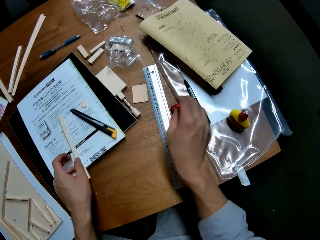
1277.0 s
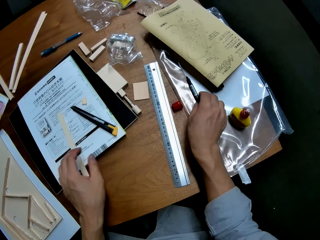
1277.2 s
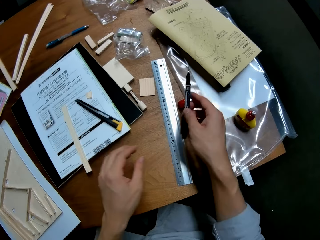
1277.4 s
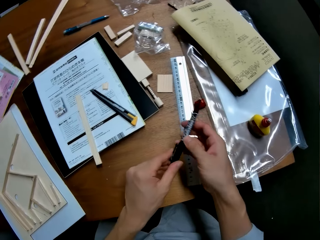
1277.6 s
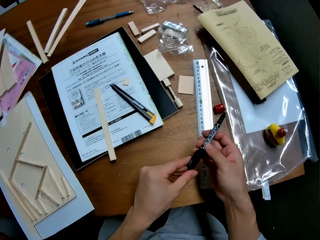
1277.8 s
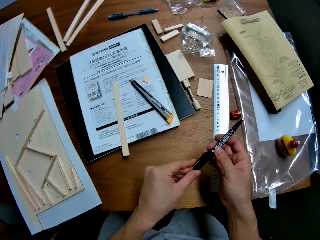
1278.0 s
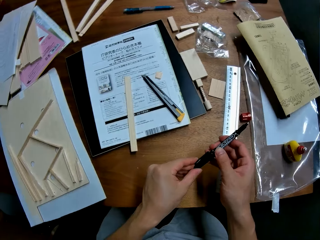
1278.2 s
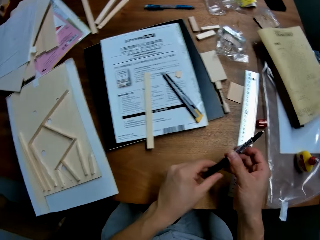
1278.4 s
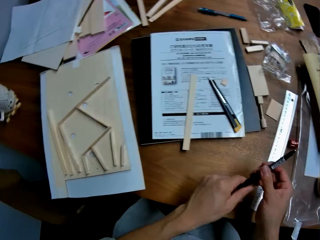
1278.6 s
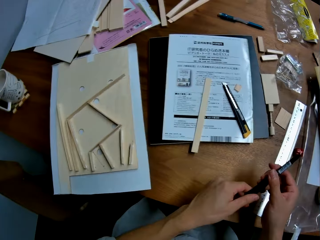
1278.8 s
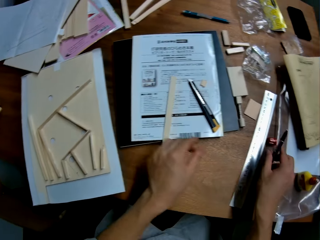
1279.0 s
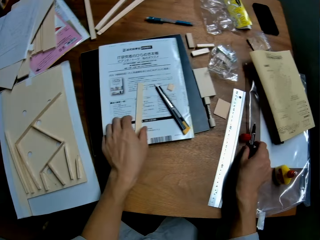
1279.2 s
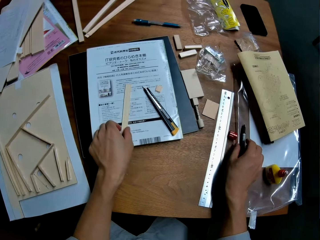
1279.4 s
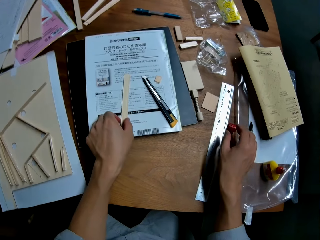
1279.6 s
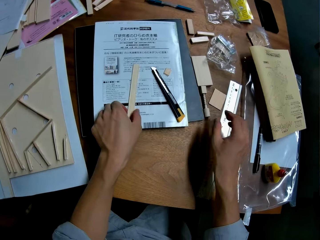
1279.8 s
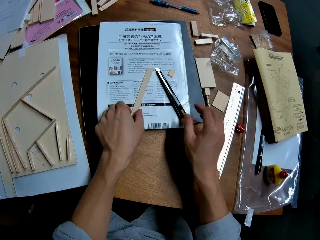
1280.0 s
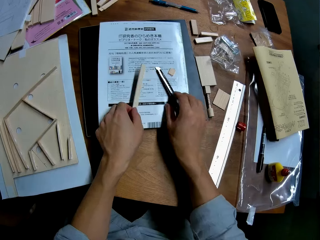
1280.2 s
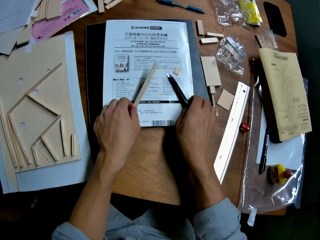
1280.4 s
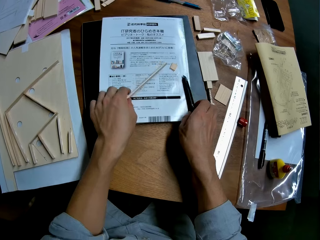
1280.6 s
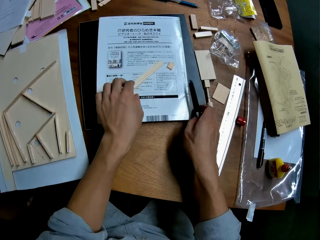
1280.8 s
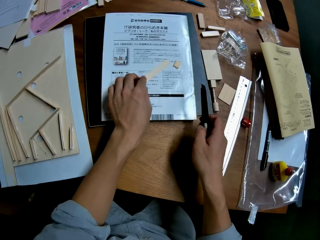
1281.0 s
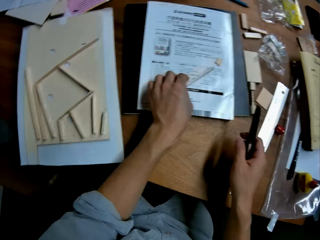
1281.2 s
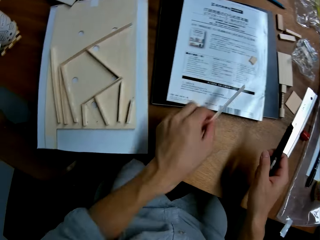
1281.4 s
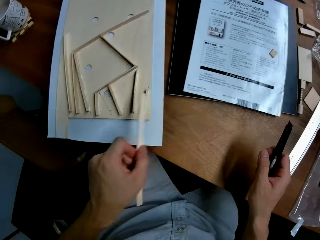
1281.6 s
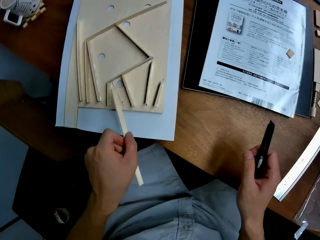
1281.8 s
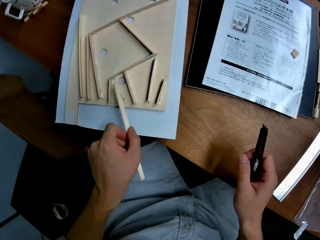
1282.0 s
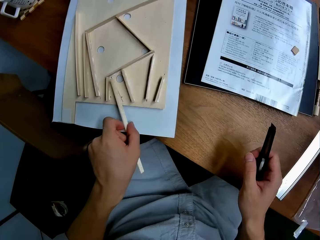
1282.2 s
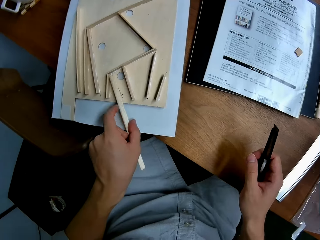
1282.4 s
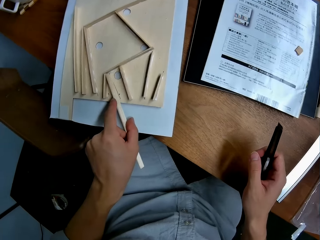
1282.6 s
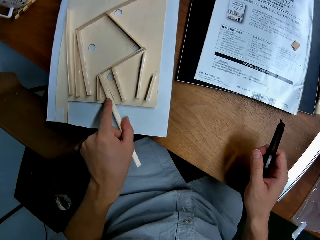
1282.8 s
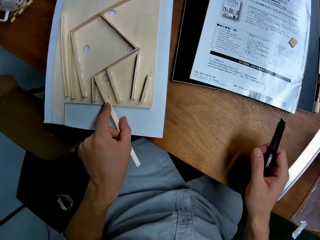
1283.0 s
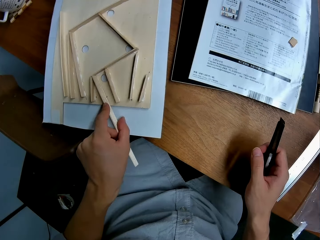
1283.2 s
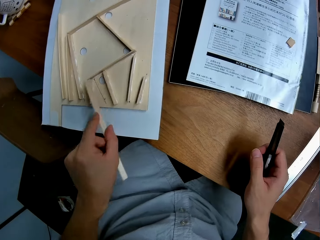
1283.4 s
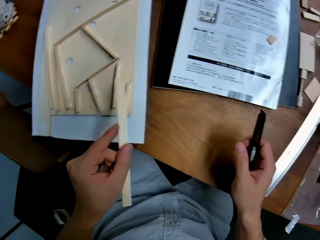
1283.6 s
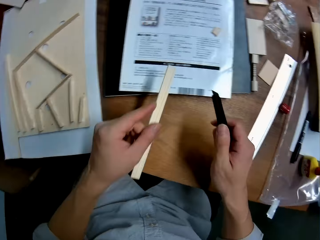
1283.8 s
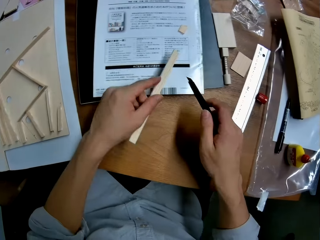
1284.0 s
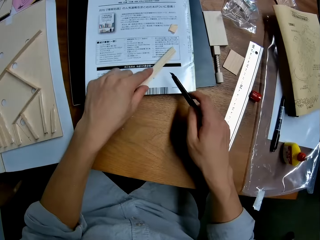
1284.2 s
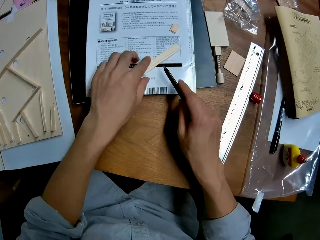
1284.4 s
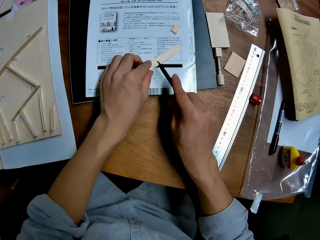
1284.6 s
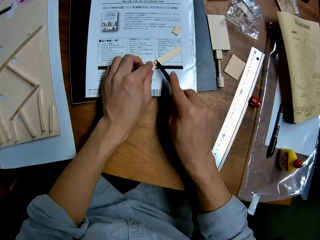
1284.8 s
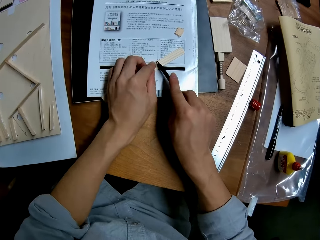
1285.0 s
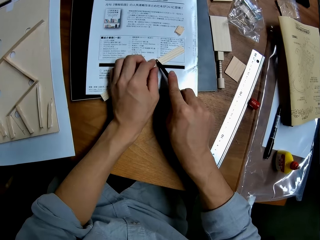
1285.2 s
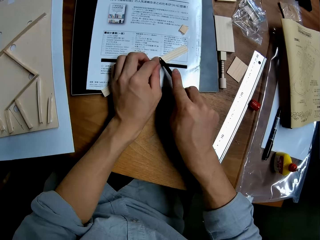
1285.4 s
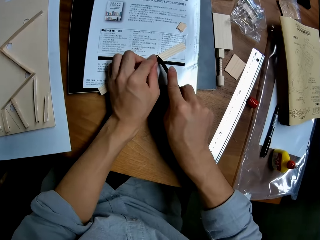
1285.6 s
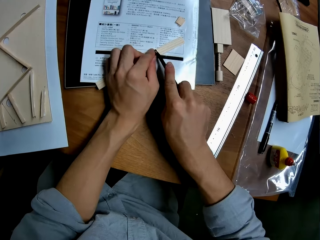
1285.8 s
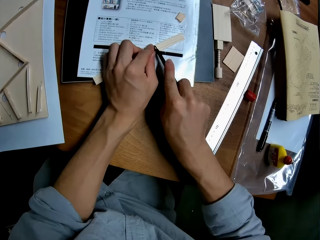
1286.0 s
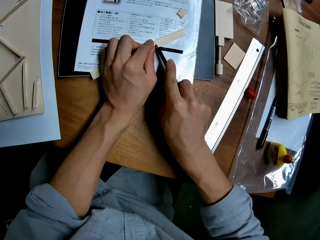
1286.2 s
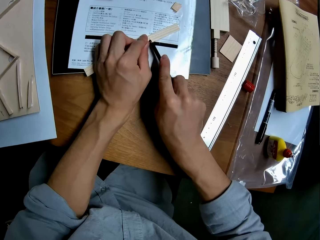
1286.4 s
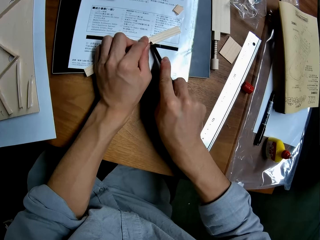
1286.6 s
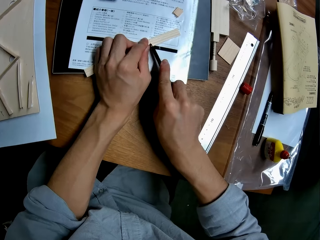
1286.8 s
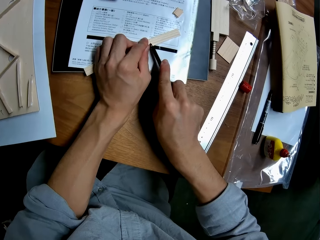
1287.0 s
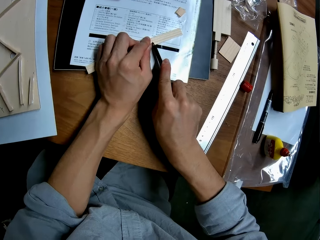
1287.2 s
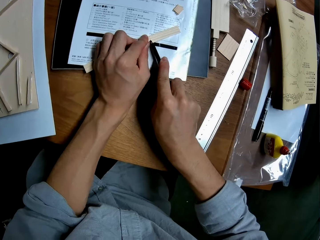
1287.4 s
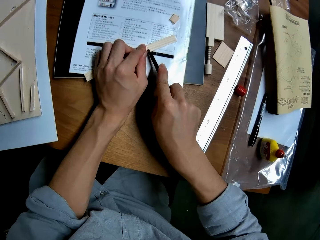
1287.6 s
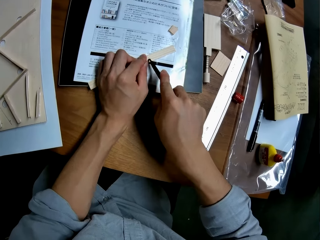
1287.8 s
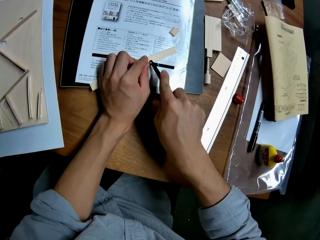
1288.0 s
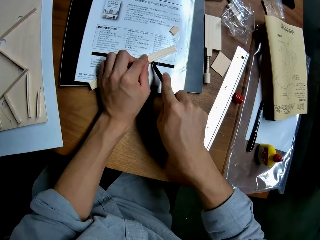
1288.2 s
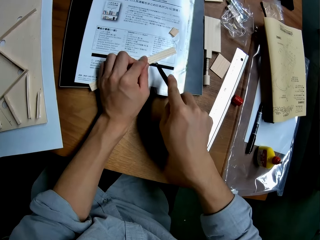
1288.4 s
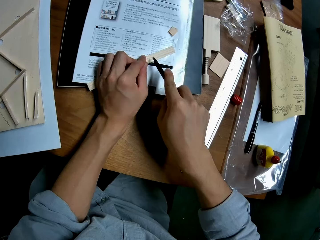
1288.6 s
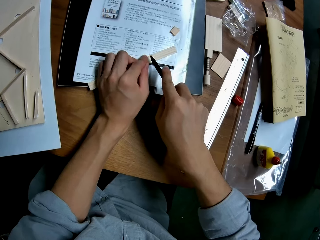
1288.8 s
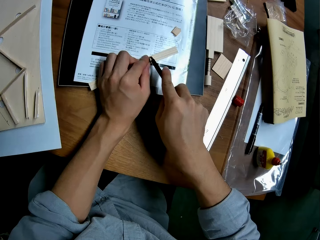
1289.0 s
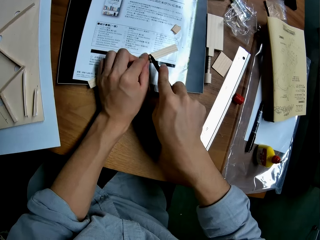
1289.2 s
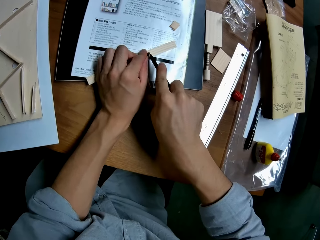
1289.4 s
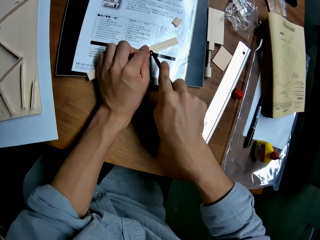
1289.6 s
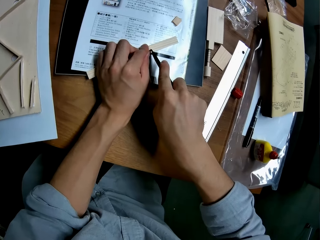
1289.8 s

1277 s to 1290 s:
The camera wearer drops the piece of wood on the table. They pick up a pen from the table. They put the pen on the table. They pick up a piece of wood and a cutter from the table. They measure the laser wood on the mark on the piece of wood. They put the piece of wood on the wood structure. They cut the laser wood with the cutter.

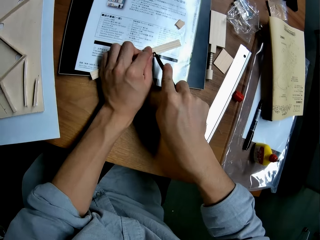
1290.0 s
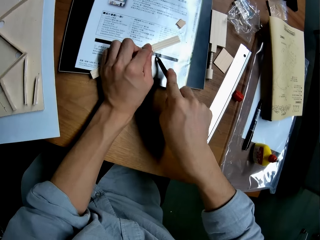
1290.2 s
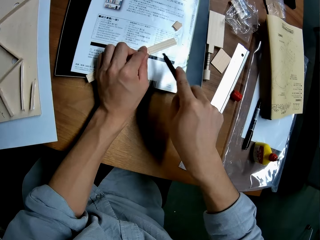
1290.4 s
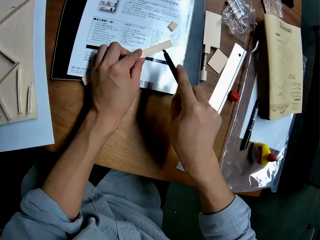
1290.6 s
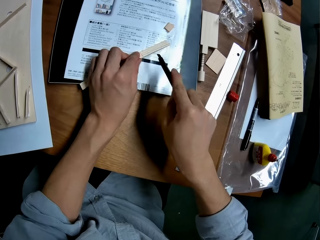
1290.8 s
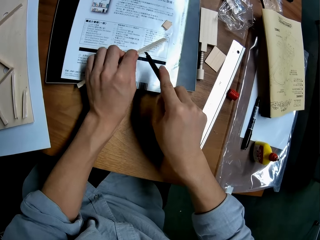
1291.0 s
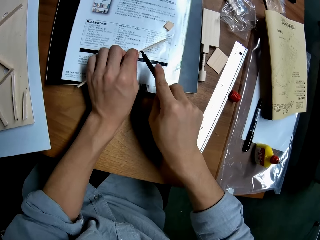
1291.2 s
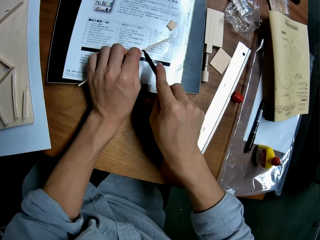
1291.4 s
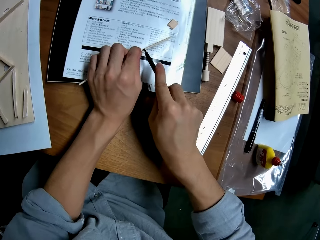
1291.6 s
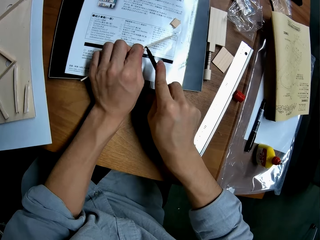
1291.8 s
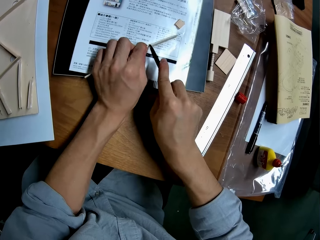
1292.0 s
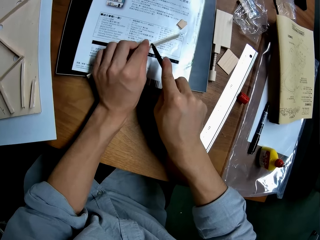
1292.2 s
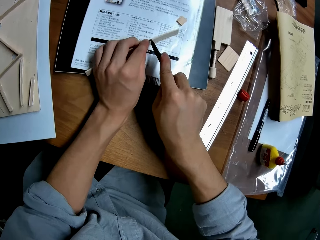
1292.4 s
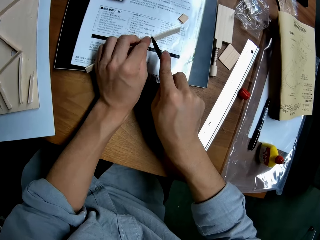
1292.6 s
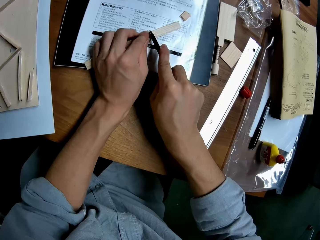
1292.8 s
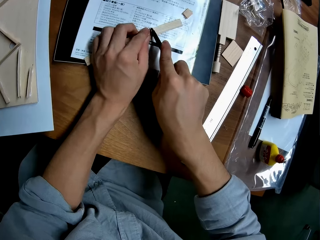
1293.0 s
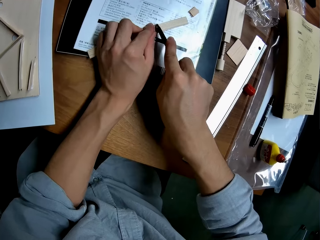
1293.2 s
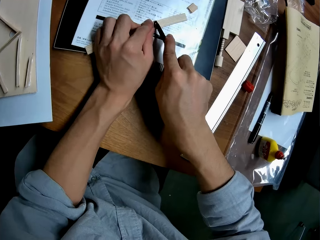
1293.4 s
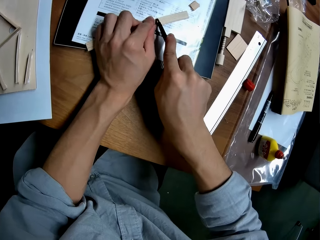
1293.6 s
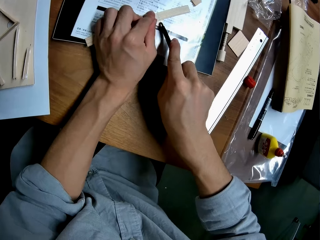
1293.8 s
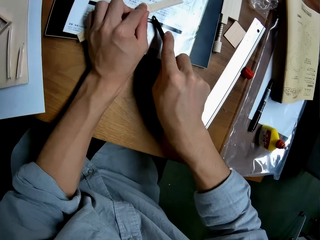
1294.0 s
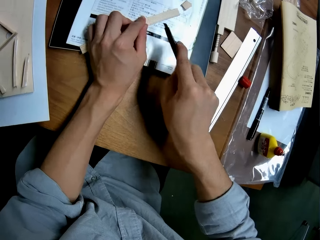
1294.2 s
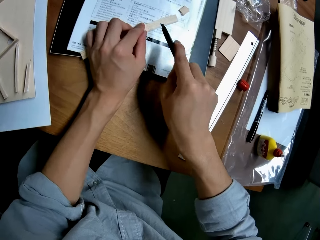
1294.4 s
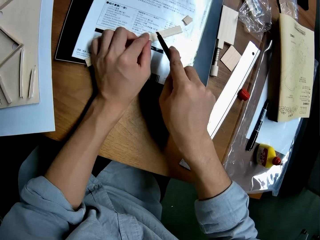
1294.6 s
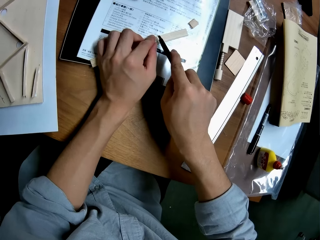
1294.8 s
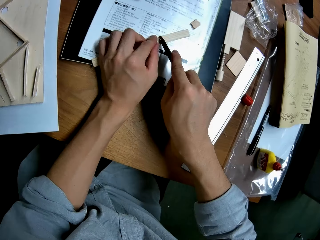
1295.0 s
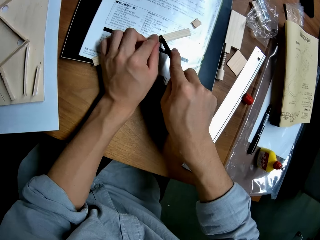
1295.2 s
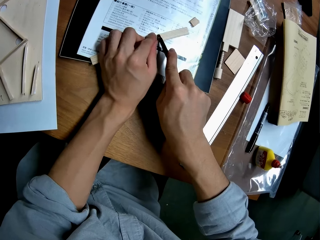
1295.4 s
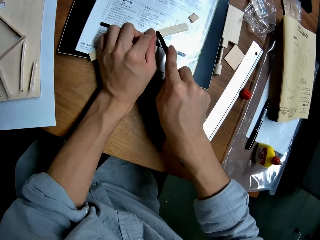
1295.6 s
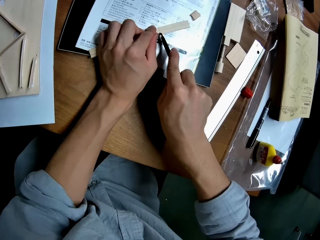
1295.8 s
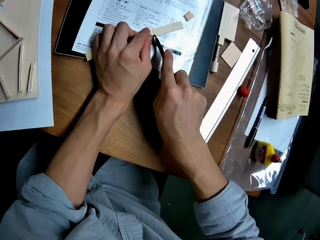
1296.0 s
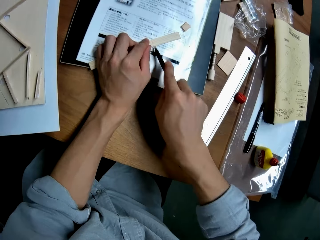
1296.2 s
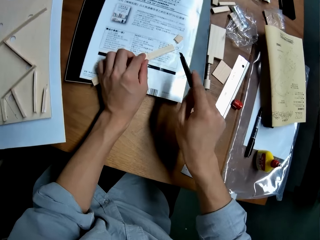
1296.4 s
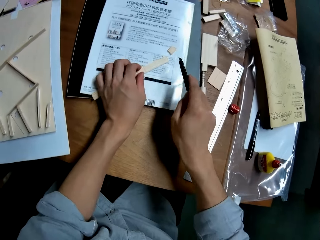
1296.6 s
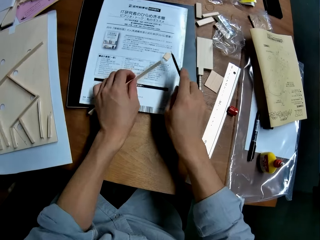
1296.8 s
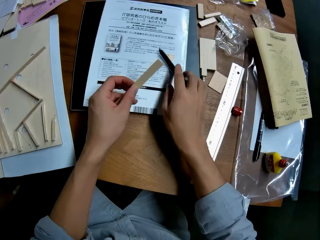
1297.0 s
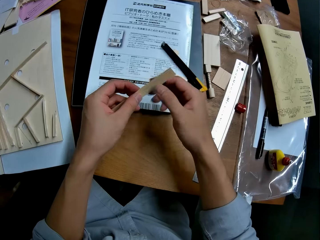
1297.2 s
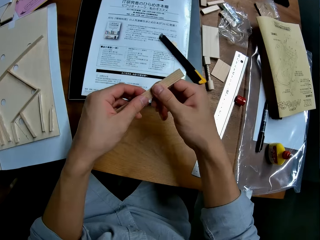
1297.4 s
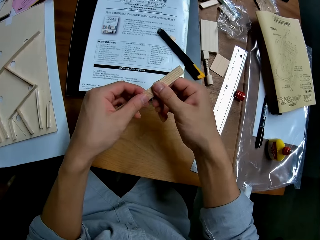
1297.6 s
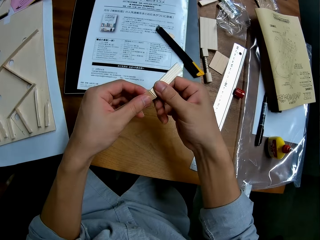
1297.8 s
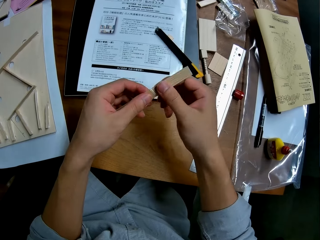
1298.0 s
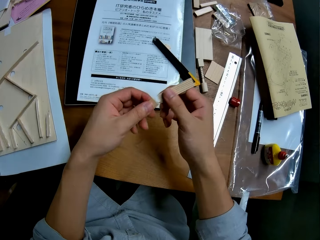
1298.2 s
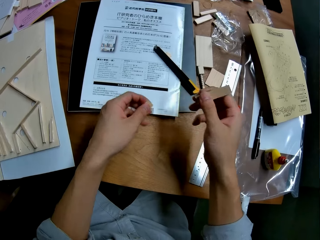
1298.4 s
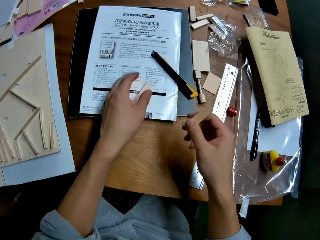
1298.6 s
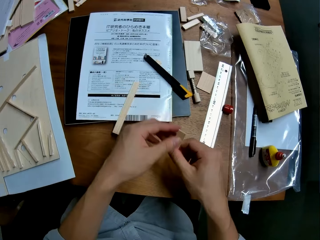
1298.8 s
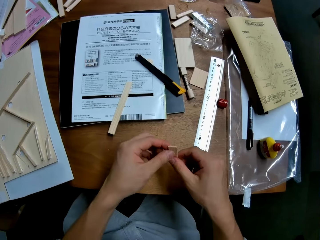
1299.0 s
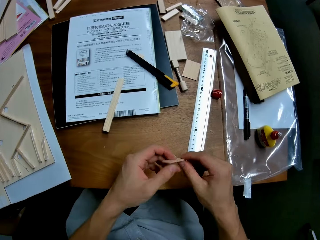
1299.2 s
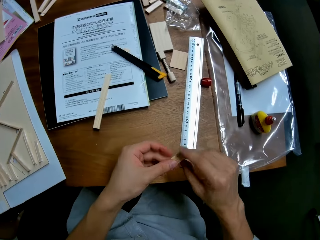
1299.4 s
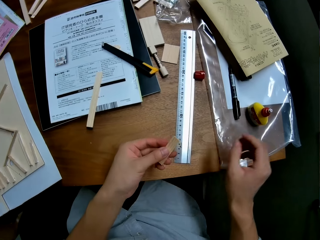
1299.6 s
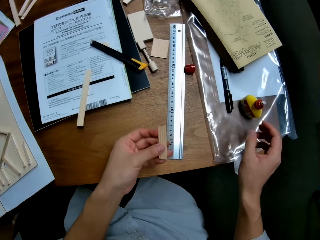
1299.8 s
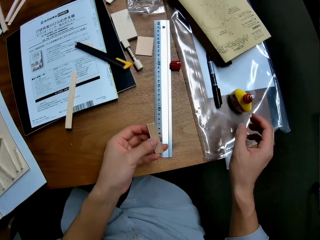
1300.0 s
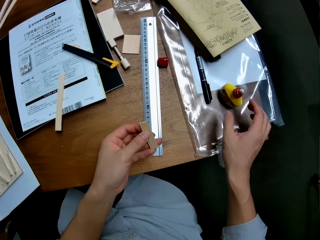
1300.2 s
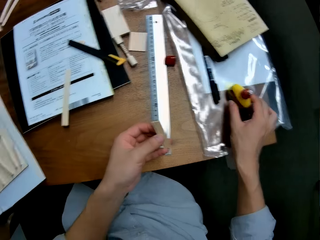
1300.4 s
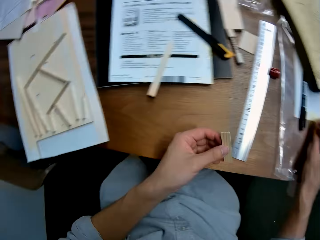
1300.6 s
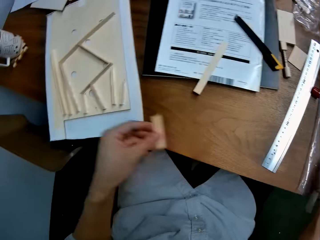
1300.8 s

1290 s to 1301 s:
The camera wearer puts the cutter on the table. She breaks the laser wood with her hands. She throws the other piece of the laser wood on the table, transfers the laser wood to her left hand, and picks up the glue from the table.
